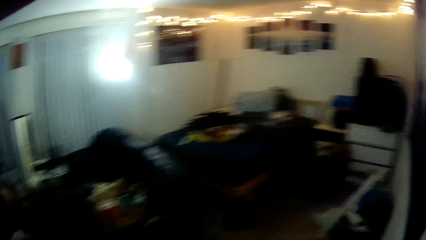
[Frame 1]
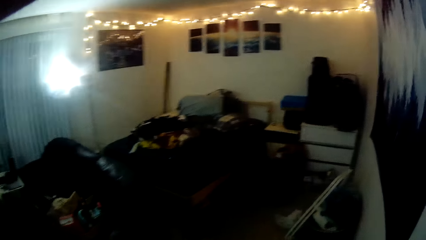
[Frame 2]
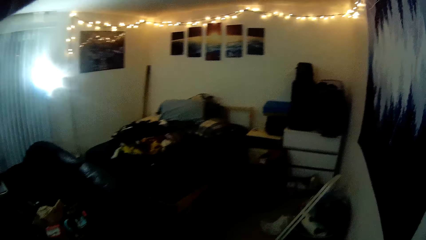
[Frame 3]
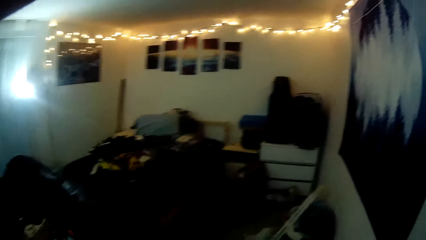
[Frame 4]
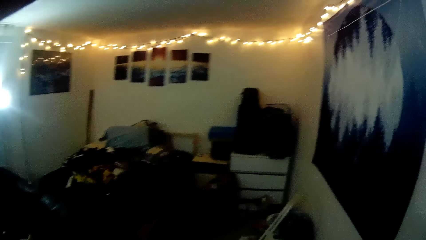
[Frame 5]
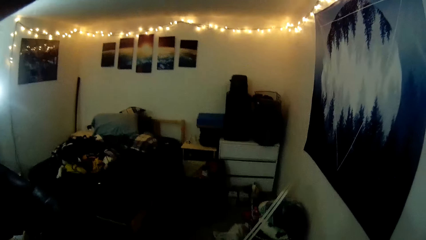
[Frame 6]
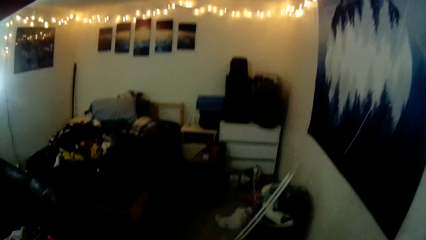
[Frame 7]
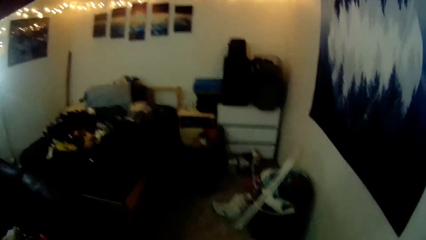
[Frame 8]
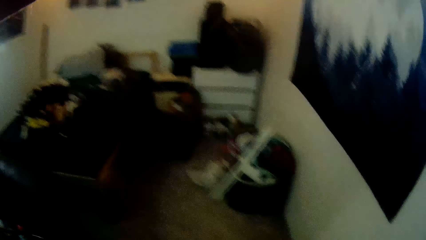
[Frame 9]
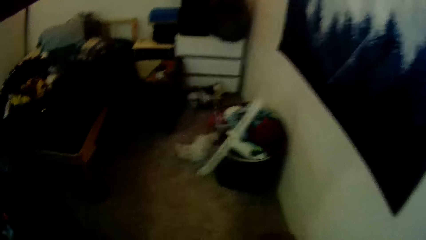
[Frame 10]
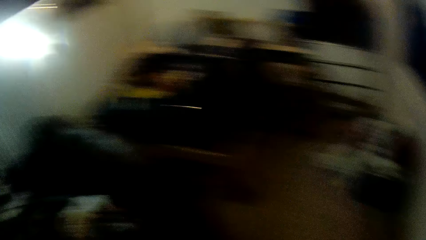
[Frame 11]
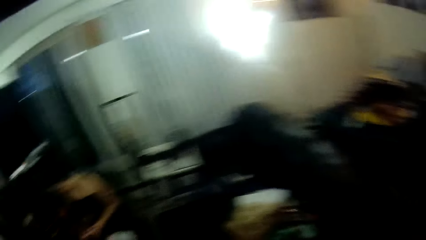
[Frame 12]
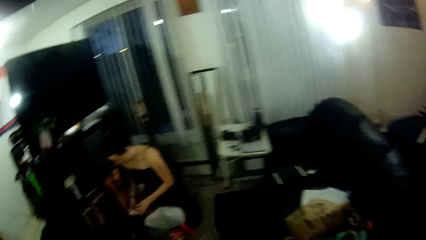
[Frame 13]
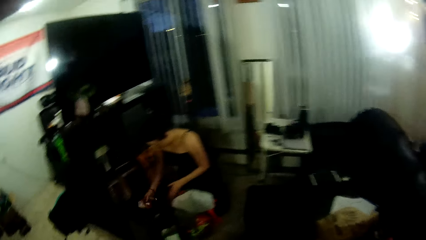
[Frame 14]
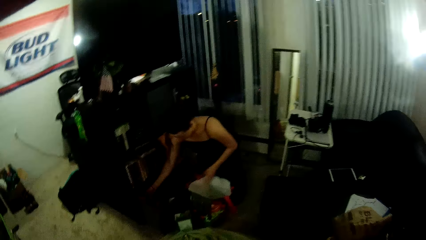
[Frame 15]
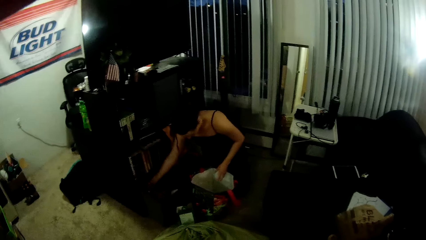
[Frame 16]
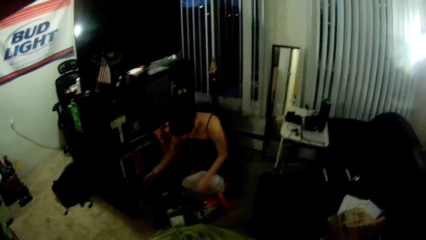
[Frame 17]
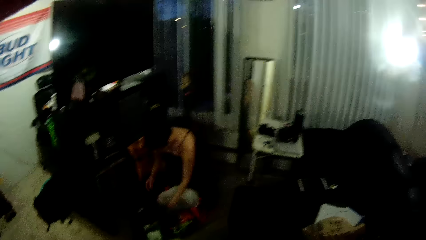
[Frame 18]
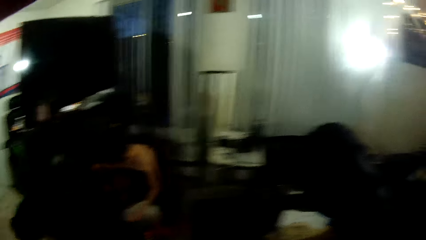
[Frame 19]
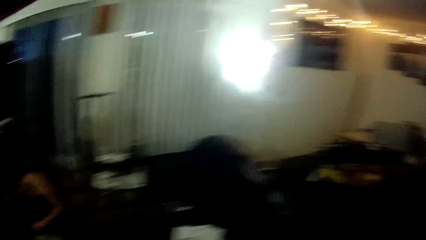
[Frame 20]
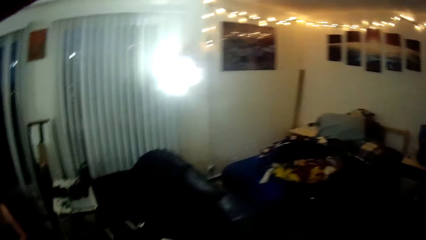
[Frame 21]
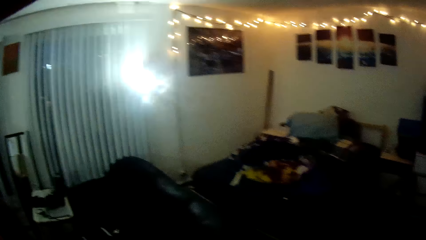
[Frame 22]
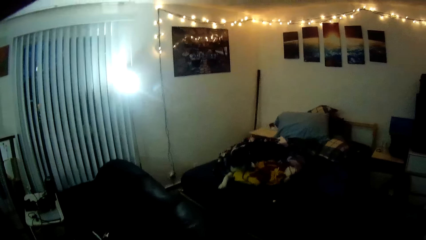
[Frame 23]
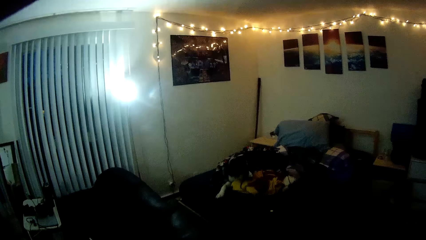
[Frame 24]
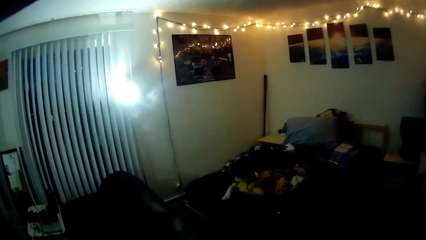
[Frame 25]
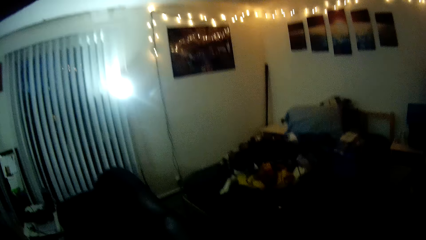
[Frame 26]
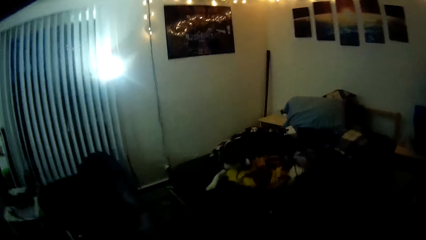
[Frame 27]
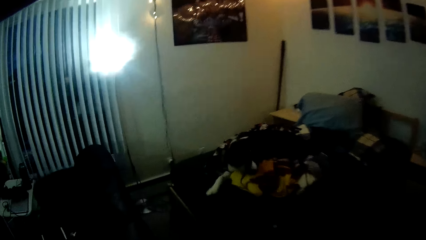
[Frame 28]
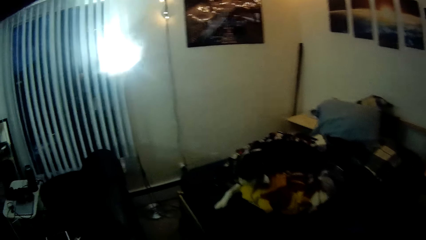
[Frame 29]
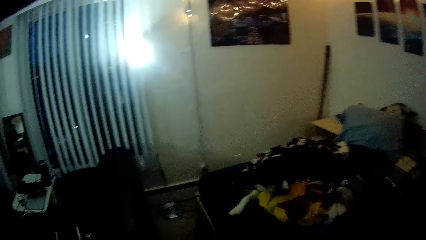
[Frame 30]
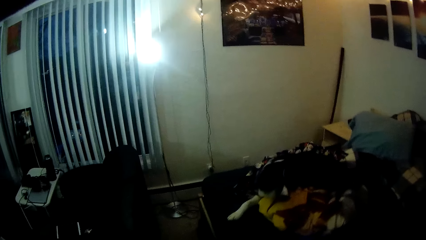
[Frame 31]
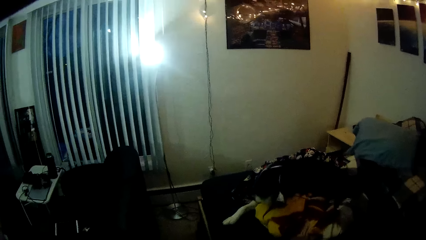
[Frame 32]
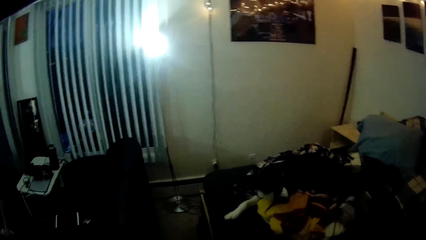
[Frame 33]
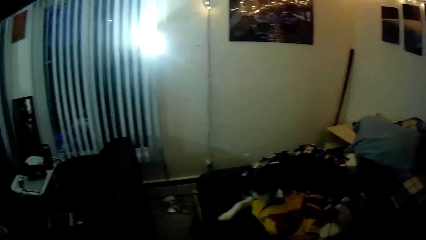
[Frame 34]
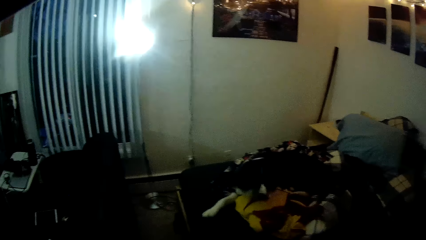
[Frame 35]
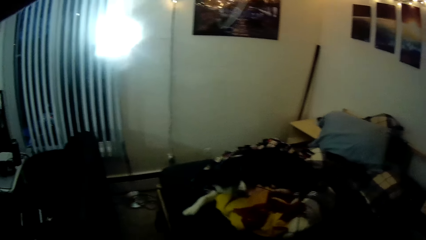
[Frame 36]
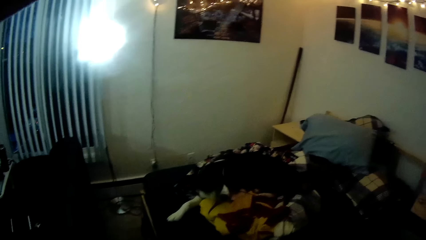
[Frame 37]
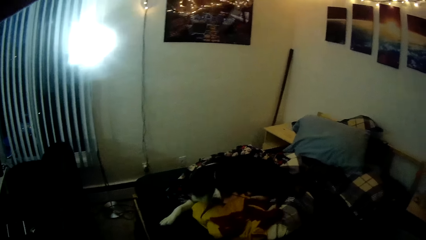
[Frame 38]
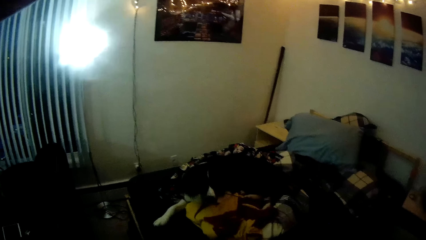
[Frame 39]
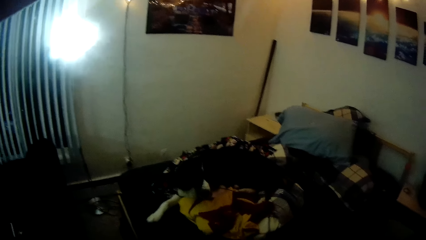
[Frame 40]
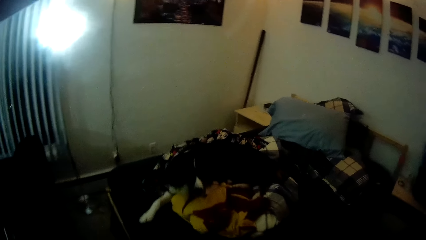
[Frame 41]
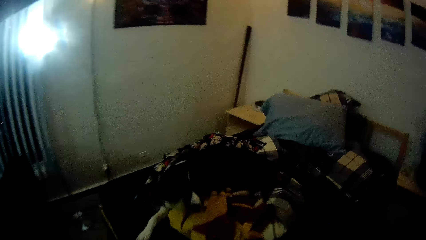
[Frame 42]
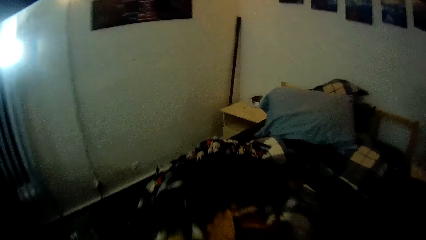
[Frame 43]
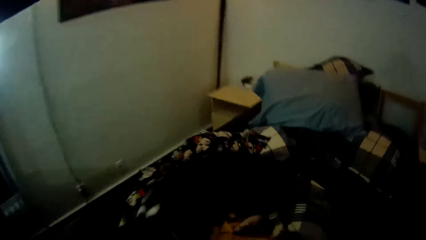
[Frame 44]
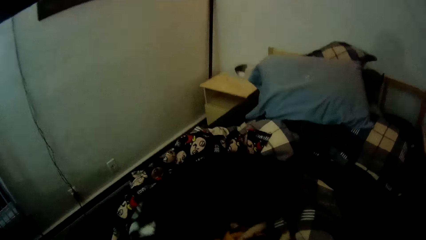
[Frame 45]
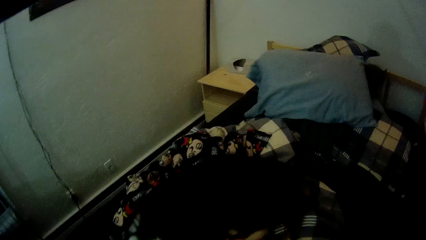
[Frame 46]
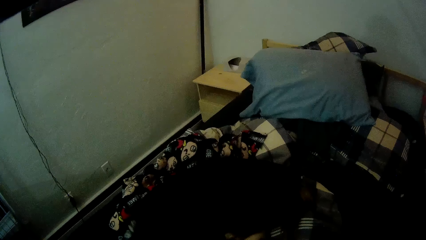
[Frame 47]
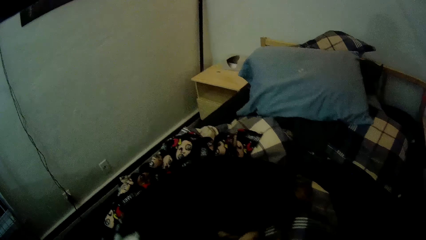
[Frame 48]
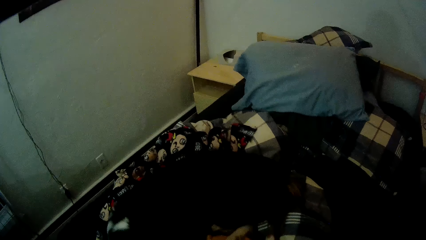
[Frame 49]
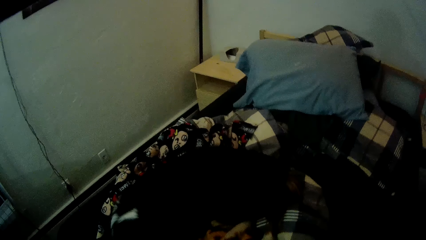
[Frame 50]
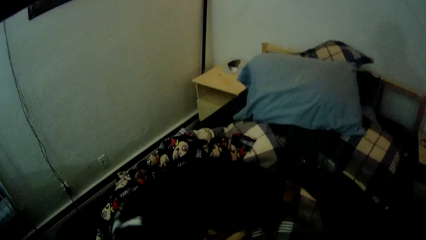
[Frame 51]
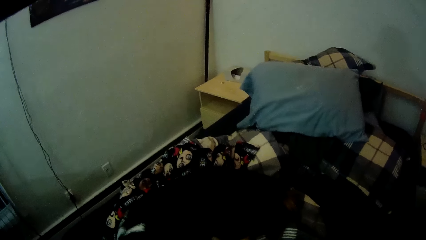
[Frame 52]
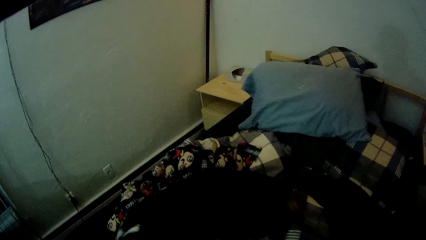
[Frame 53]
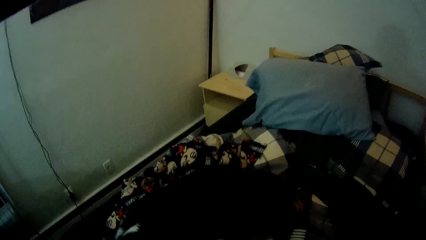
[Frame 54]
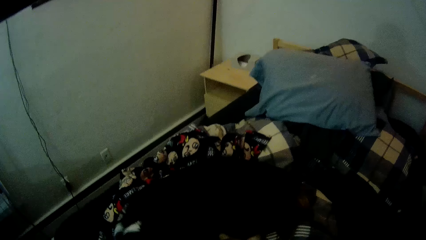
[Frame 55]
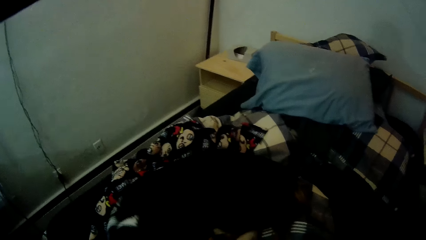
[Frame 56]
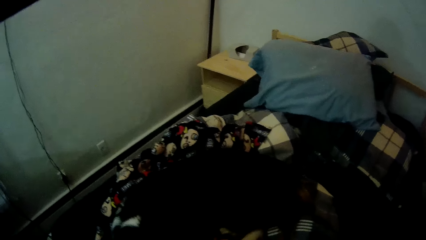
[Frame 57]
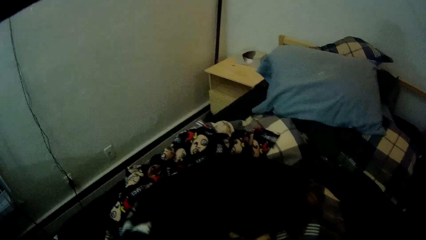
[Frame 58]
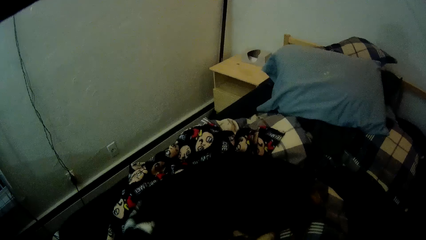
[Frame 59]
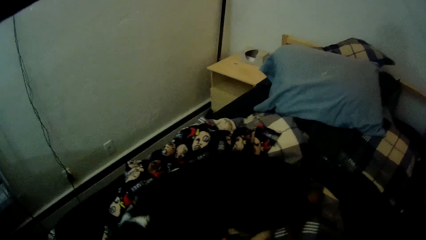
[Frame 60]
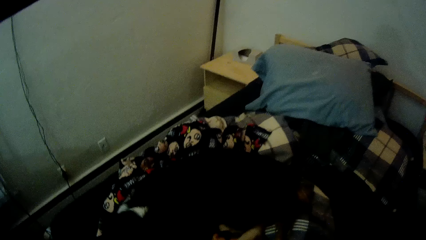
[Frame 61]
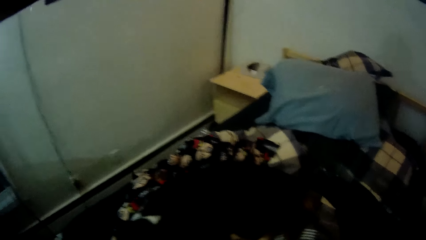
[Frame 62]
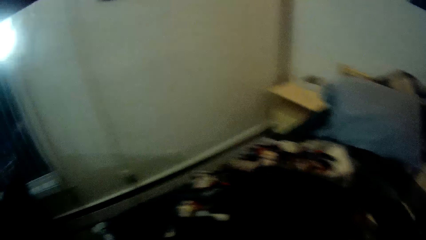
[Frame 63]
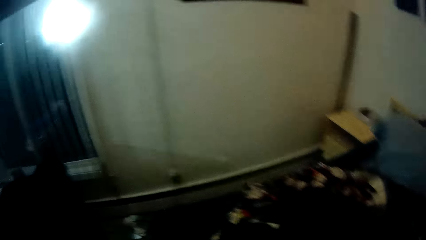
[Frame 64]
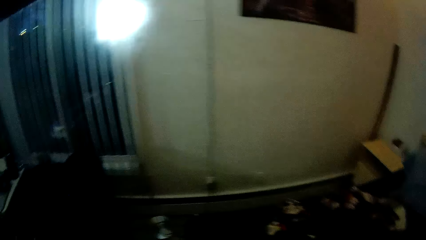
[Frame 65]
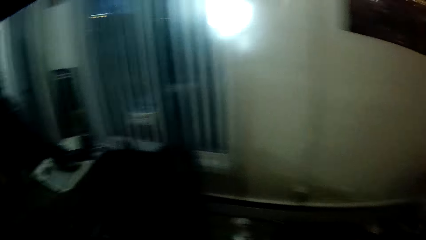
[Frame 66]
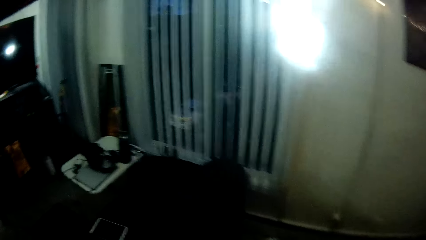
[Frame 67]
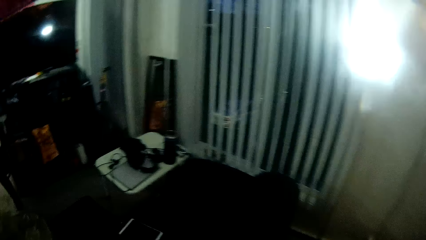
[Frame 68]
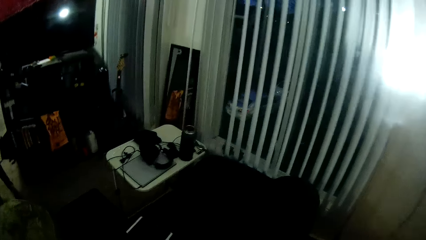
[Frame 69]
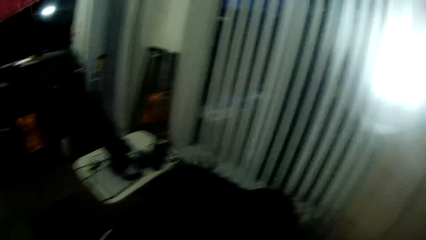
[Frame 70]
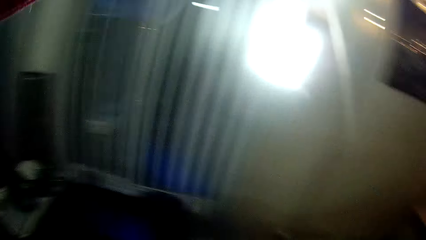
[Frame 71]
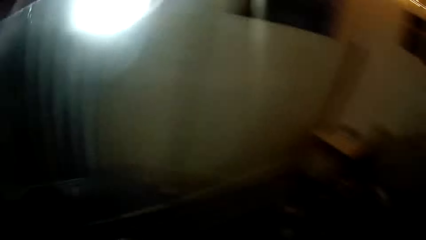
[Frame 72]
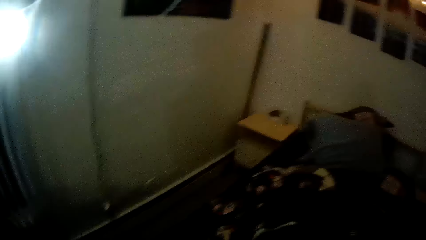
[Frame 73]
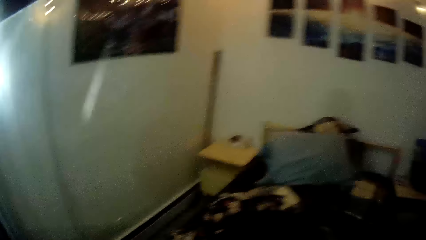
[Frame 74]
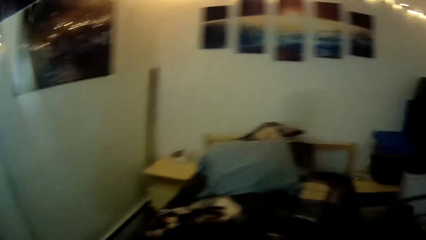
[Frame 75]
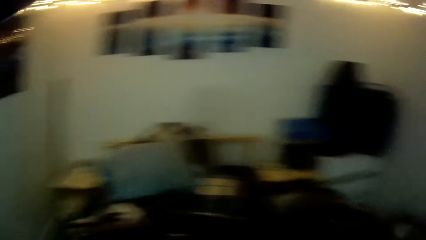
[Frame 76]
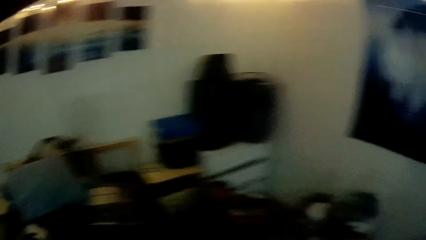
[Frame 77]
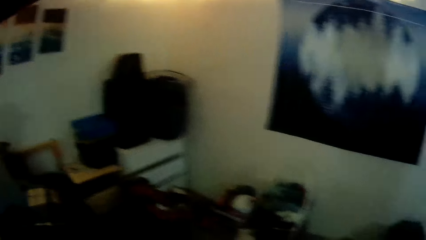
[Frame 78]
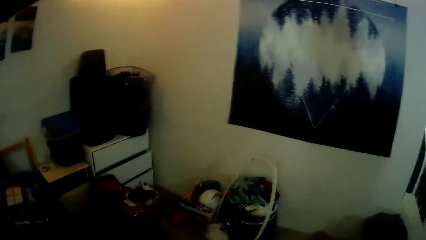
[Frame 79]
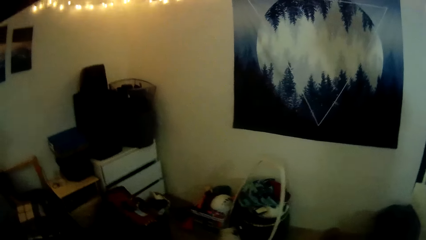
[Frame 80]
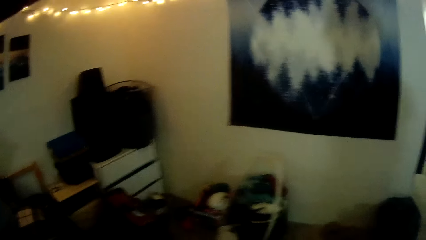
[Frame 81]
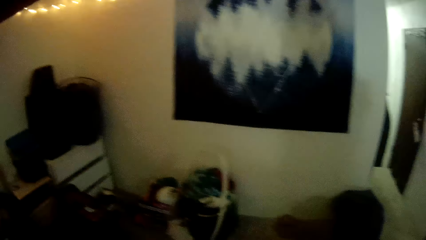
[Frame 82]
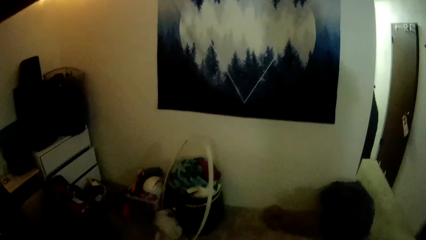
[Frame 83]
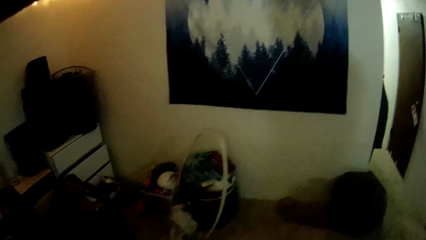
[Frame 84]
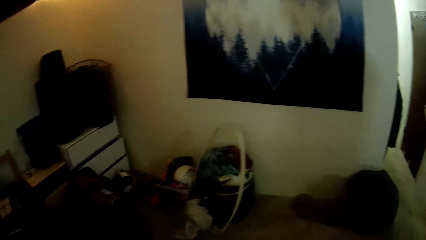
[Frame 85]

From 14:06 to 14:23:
The camera wearer walks around the room. The woman puts a pack into the cabinet with her right hand. She picks something in the shopping bag. The camera wearer walks to the bed. They stare at the dog on the bed. The dog lies down on the bed. The camera wearer looks around the room.
